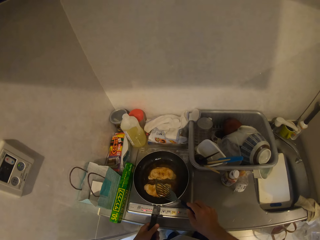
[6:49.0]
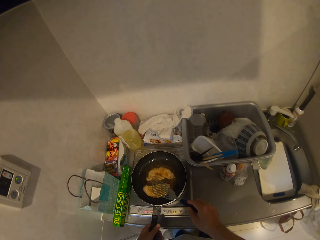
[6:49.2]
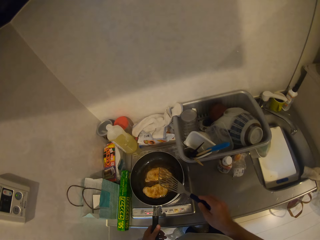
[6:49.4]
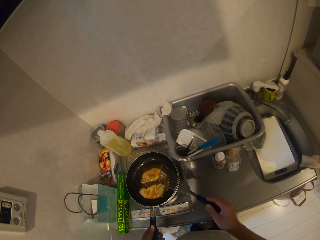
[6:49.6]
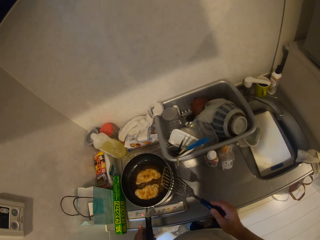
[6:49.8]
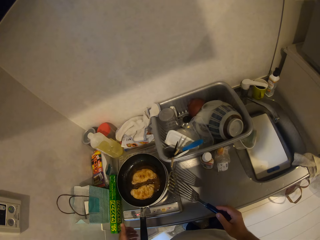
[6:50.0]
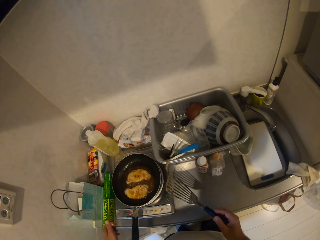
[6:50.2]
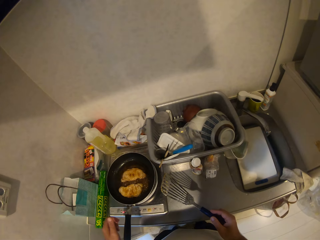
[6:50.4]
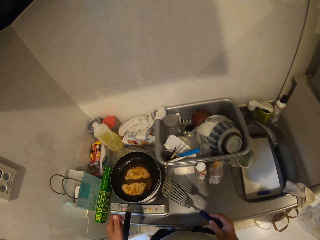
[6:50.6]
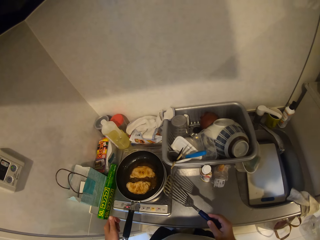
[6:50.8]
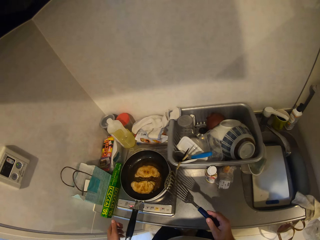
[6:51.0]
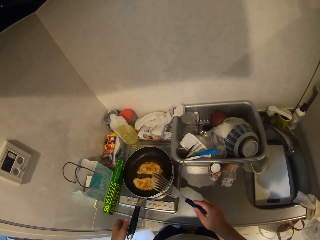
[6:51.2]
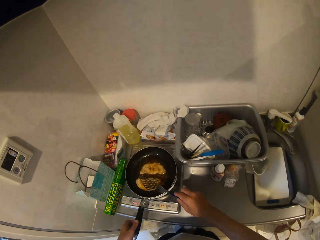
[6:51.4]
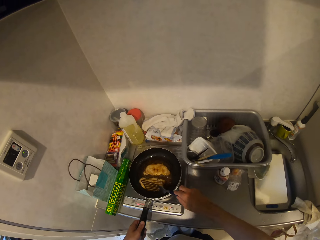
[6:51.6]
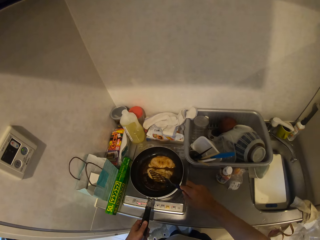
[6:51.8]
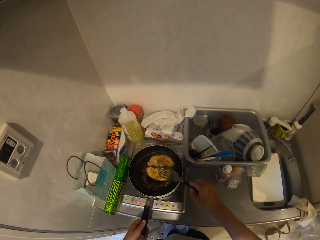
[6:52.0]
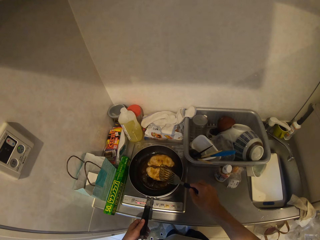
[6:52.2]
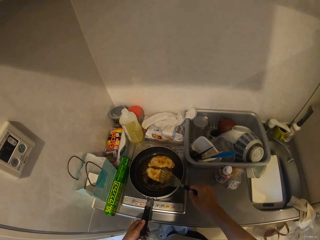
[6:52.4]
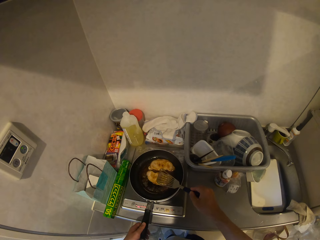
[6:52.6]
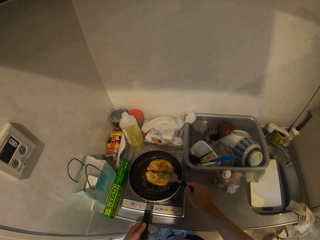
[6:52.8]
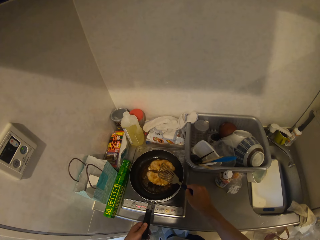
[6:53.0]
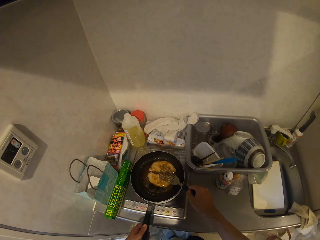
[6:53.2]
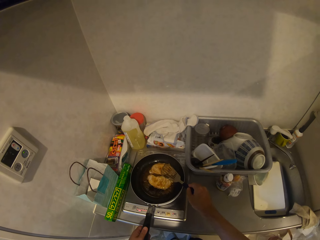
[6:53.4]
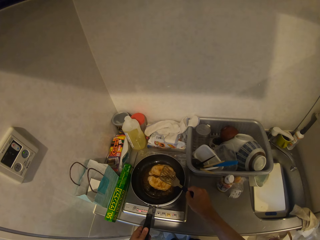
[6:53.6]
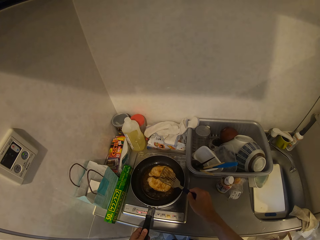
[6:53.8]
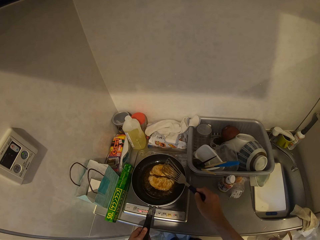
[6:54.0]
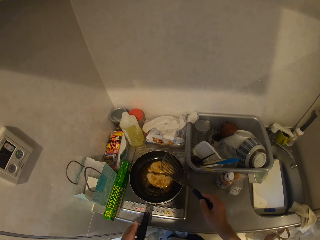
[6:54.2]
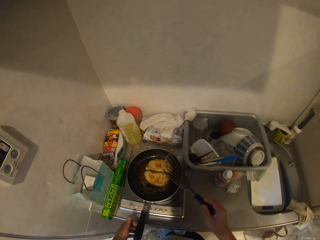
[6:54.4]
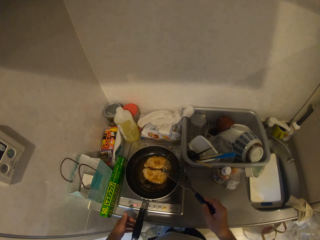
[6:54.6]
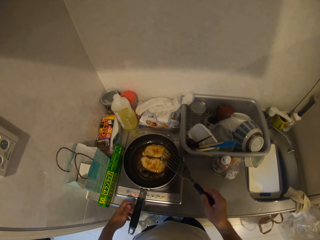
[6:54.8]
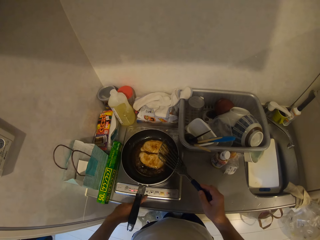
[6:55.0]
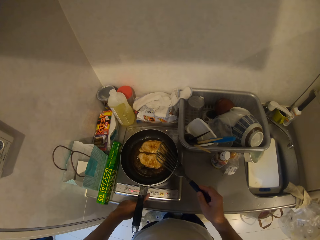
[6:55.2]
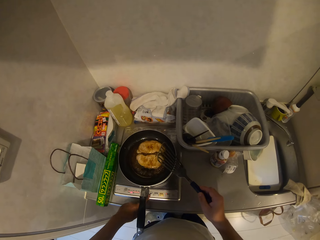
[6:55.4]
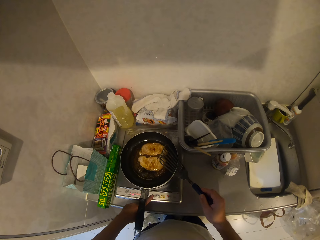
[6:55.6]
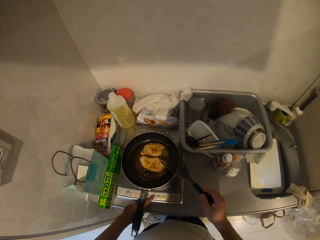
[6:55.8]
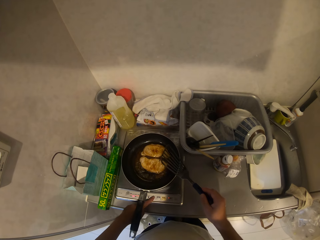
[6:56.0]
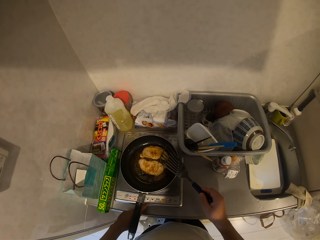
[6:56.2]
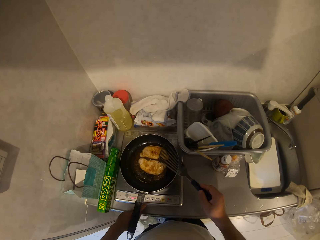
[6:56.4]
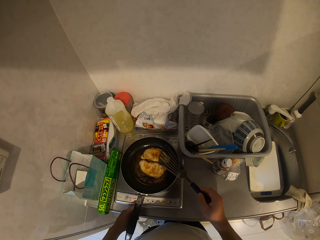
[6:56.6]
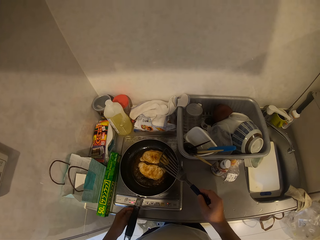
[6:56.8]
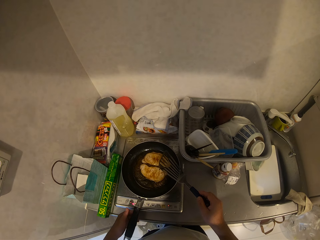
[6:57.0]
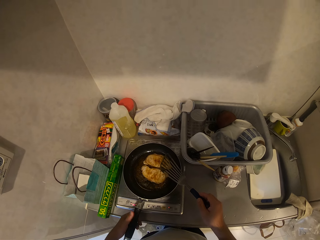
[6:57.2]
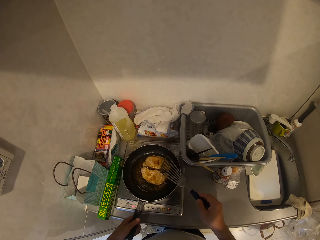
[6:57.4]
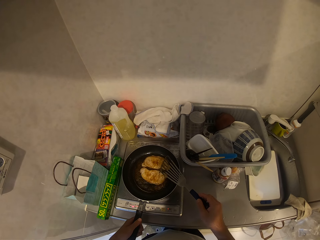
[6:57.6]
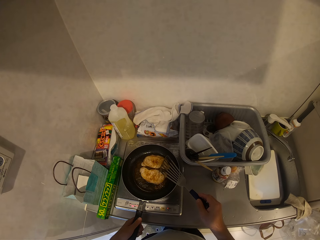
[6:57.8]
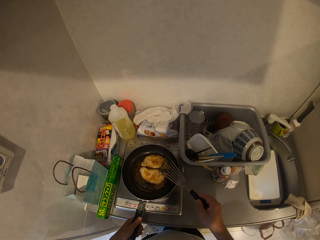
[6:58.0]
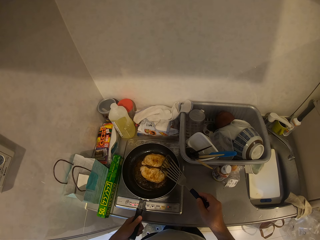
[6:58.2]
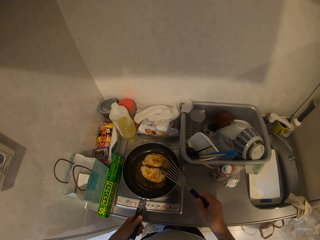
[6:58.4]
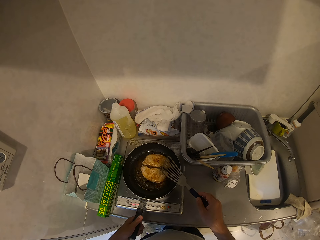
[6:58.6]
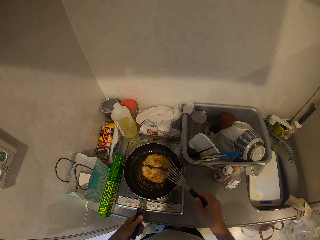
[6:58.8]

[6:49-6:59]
The camera wearer lifts up the slotted spoon from the frying pan. He removes his left hand from the frying pan. He moves the meats in the frying pan with the slotted spoon. He operates the cooker with his left hand. He holds the slotted spoon over the frying pan with his right hand.

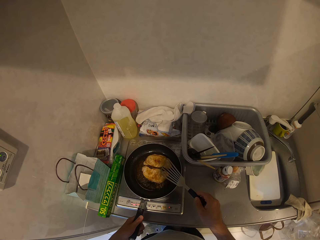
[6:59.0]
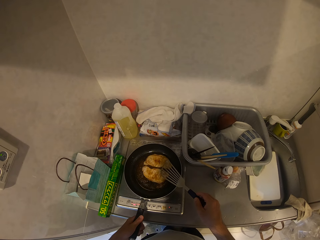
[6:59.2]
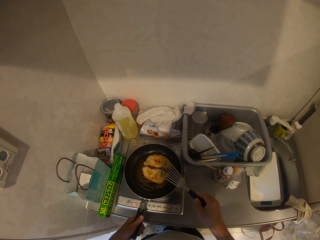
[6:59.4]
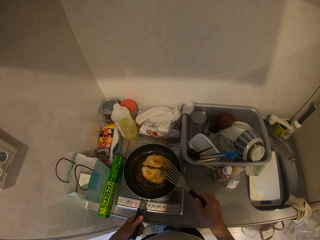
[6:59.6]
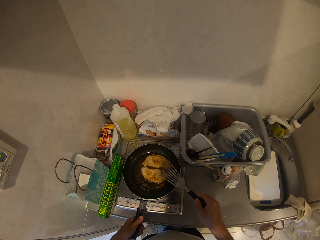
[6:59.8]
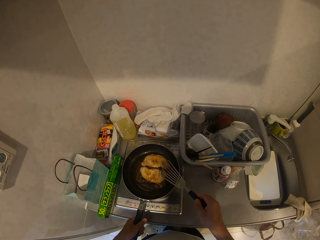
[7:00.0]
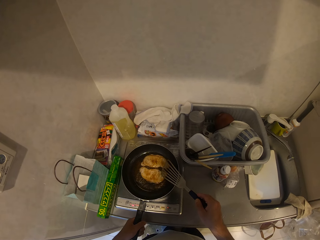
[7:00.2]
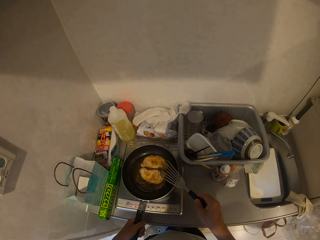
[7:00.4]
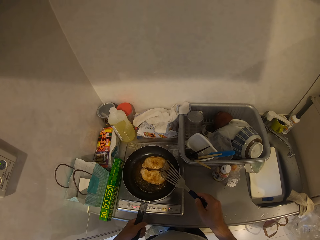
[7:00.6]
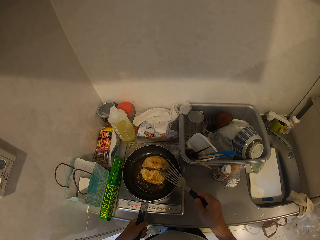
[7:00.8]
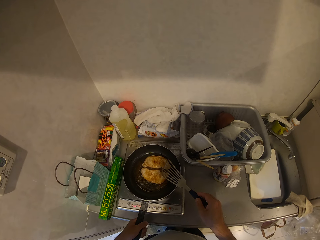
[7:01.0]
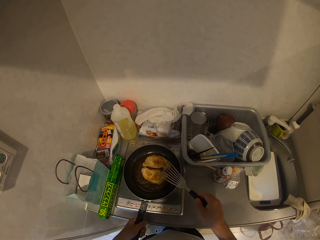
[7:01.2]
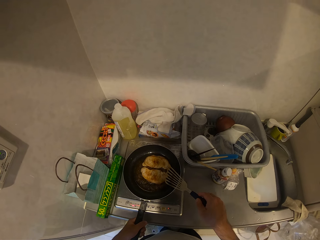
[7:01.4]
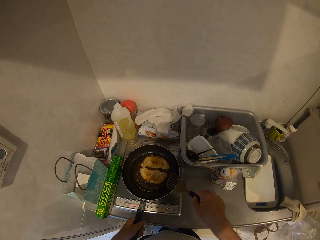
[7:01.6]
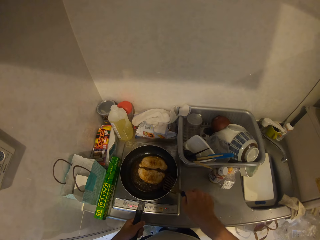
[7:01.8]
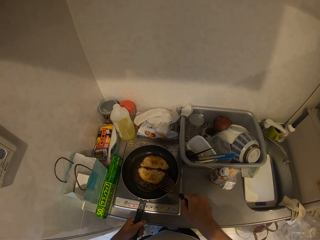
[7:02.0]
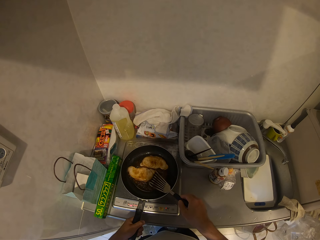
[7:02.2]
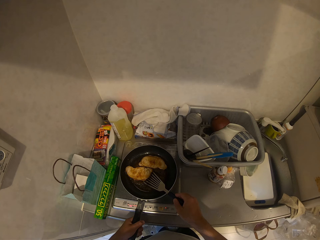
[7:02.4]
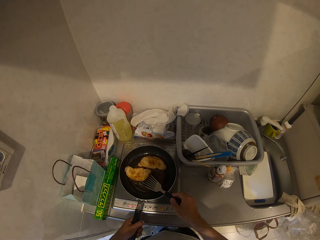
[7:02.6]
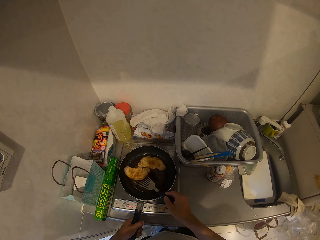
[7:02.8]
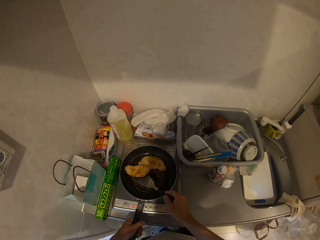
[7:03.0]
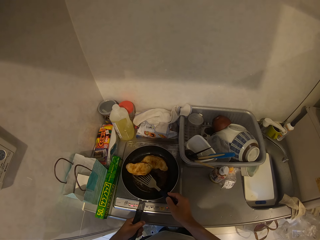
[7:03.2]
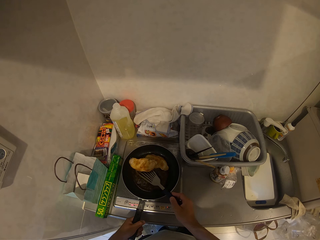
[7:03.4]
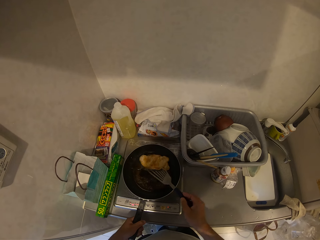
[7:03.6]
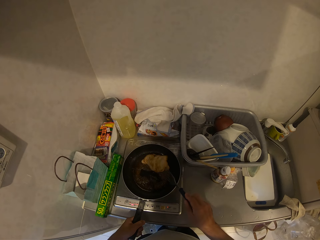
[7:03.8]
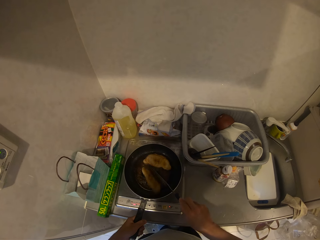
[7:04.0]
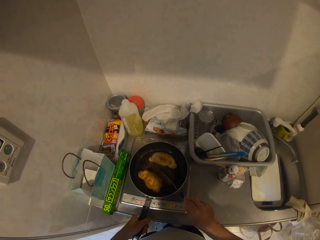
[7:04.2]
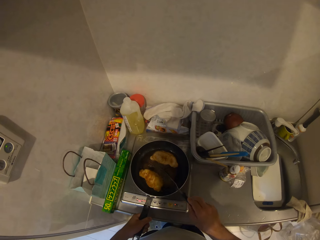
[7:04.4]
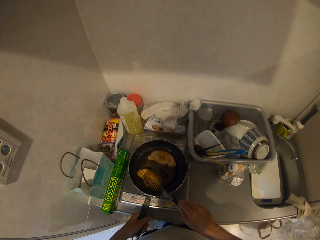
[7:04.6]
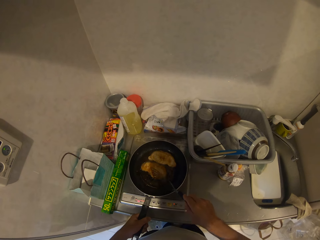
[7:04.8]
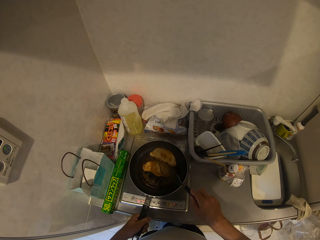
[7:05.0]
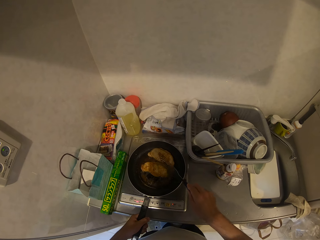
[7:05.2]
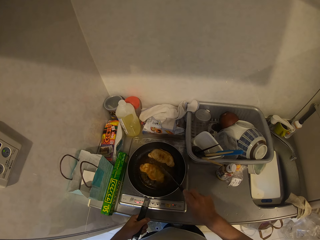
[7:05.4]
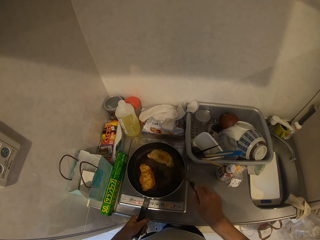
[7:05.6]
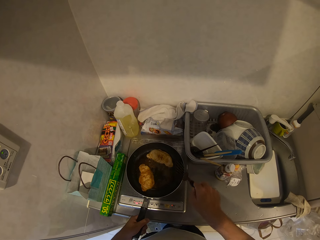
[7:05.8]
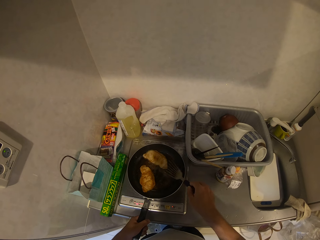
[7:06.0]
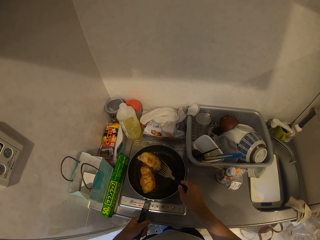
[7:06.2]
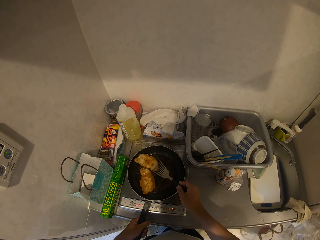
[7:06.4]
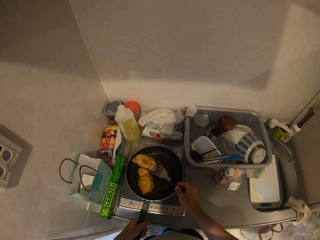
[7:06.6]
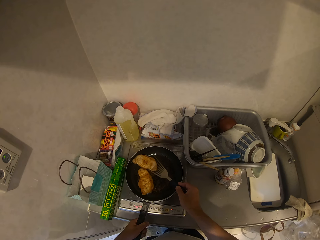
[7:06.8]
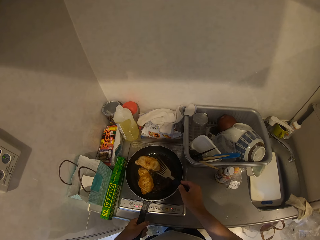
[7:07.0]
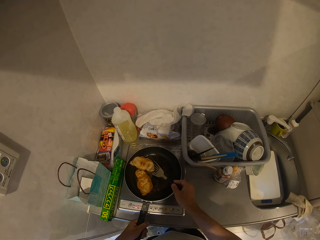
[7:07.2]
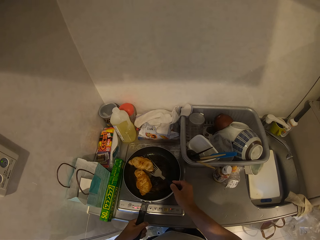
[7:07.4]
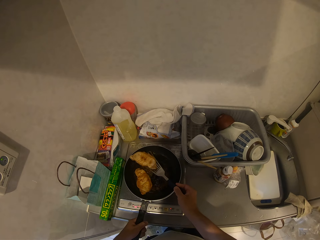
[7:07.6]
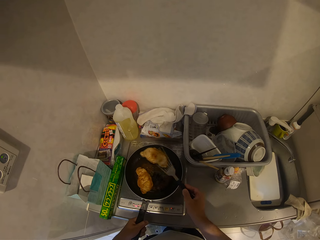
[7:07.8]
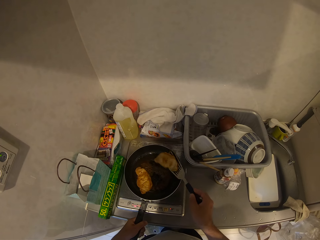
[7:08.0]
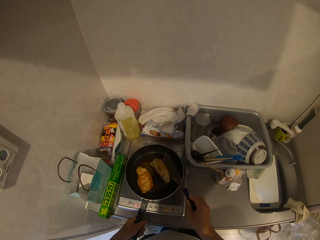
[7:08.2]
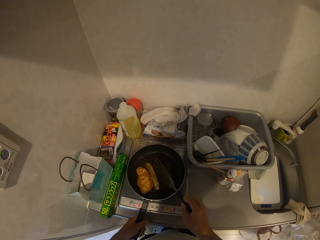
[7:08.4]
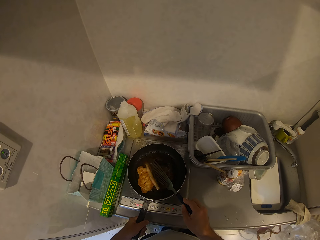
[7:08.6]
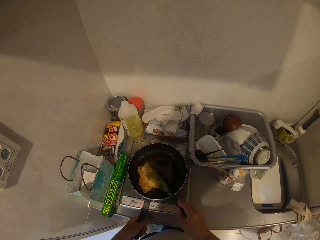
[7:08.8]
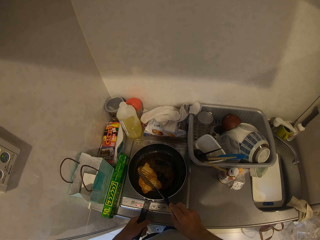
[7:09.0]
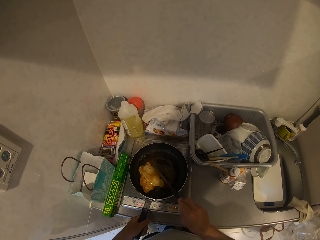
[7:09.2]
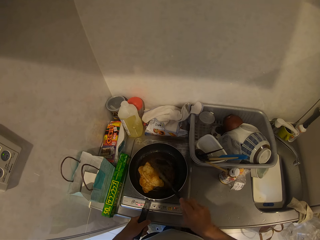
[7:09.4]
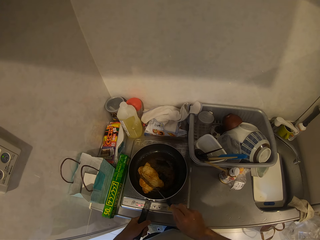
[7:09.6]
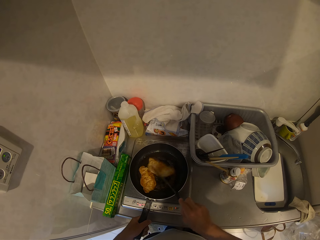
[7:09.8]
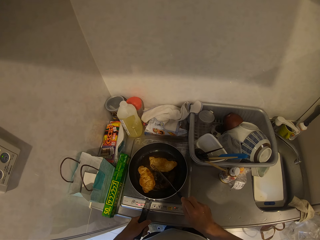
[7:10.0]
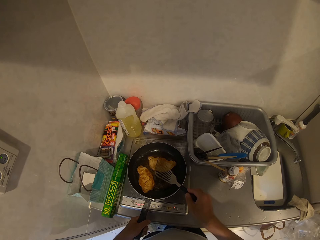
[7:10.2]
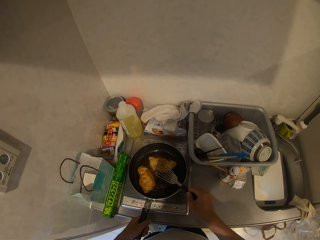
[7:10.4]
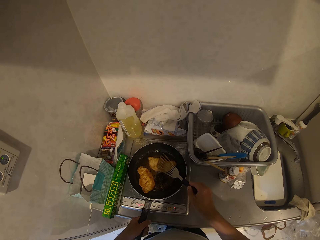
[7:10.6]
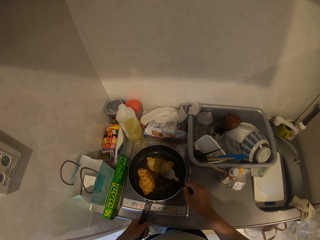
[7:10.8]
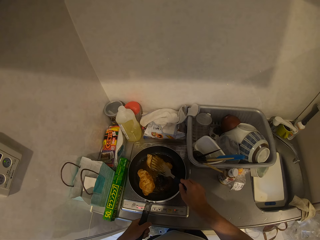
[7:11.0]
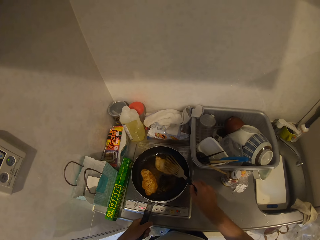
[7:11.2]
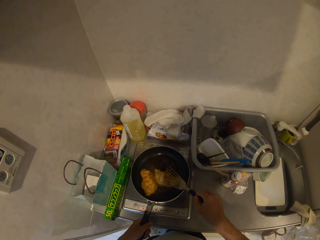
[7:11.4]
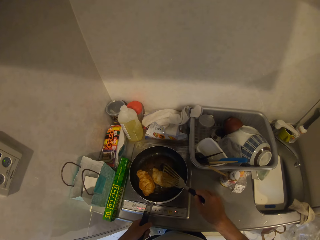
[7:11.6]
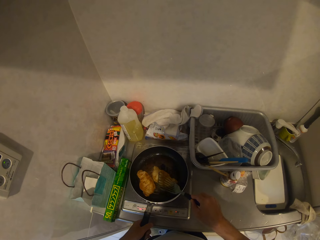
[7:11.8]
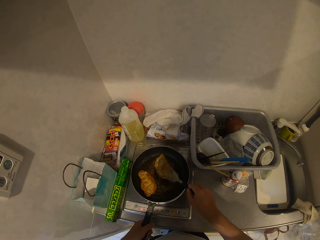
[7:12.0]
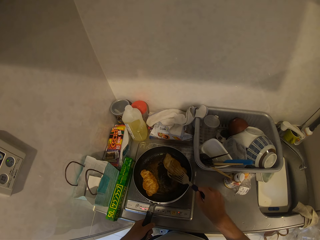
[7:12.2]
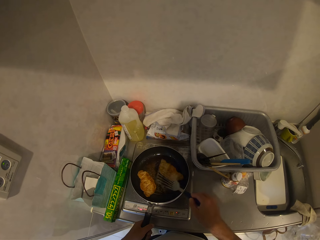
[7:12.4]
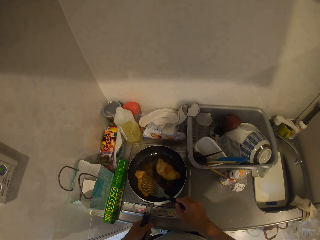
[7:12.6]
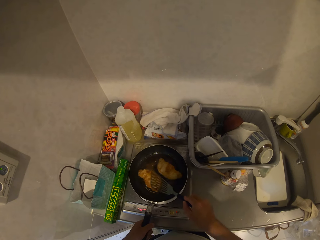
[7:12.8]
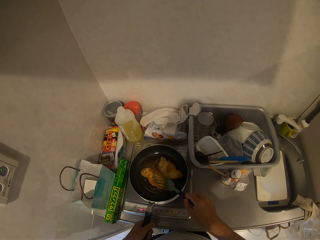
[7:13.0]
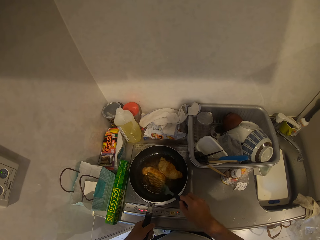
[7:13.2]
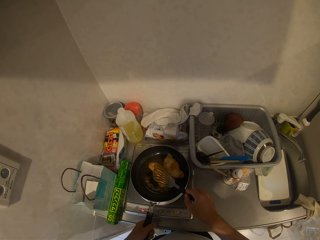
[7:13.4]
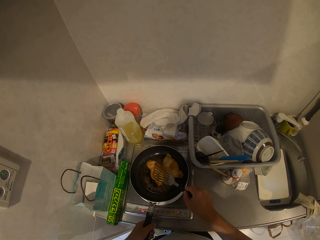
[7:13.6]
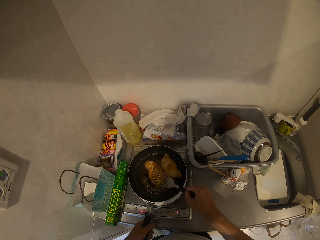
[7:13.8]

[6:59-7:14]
The camera wearer looks as the burrito cooks. They turn over the meat with the slotted spoon. They move the meats in the oil with the slotted spoon.
